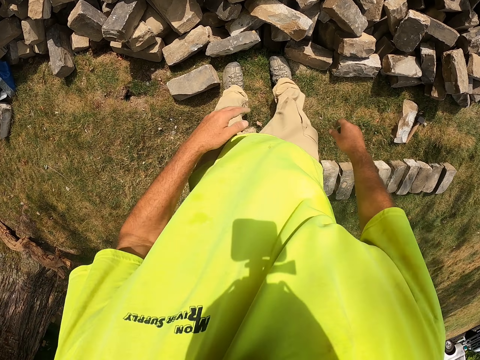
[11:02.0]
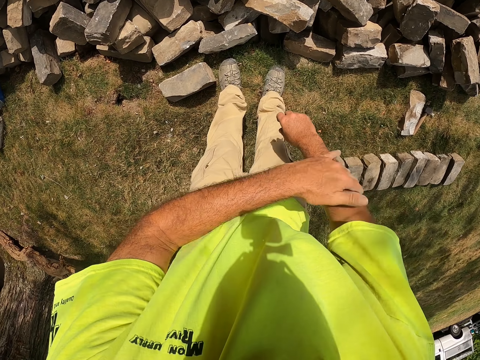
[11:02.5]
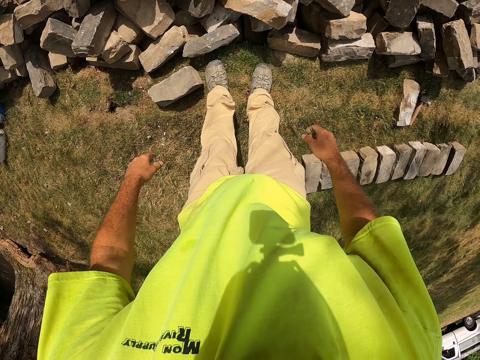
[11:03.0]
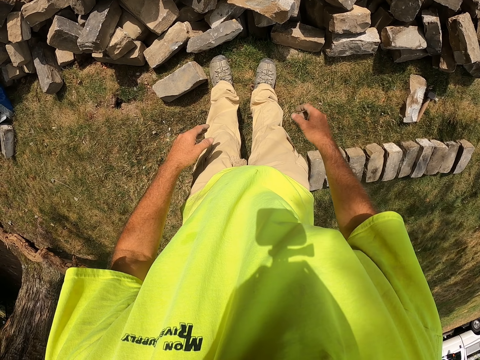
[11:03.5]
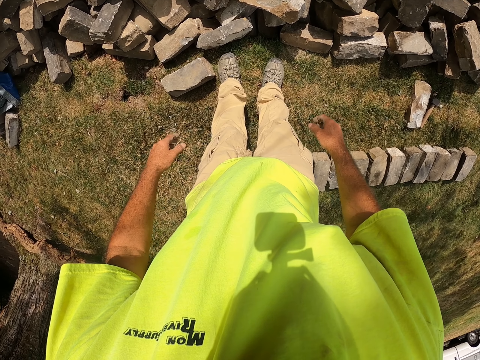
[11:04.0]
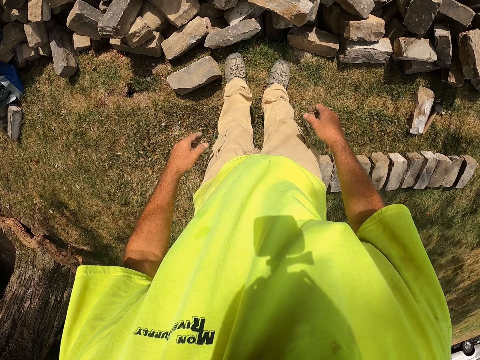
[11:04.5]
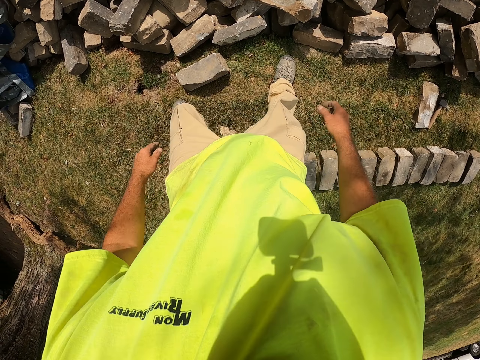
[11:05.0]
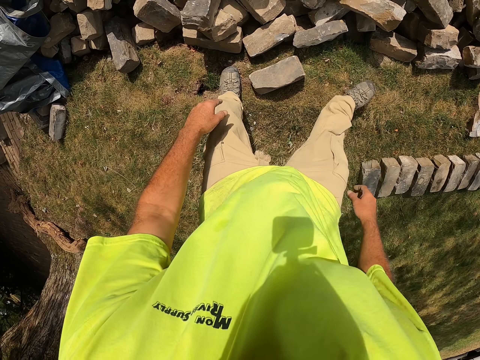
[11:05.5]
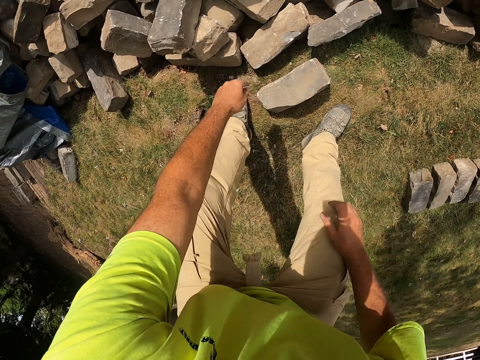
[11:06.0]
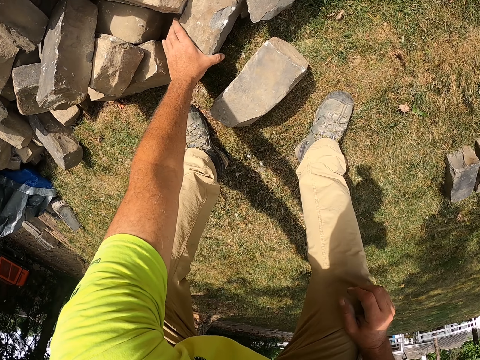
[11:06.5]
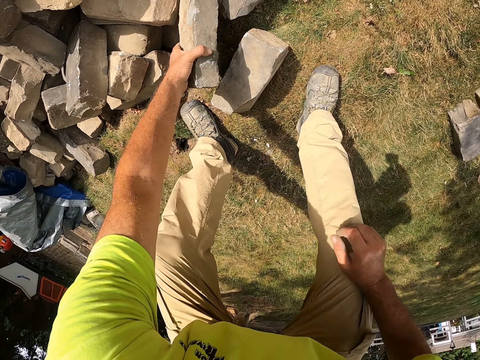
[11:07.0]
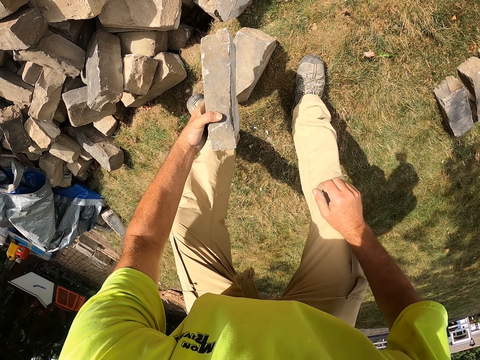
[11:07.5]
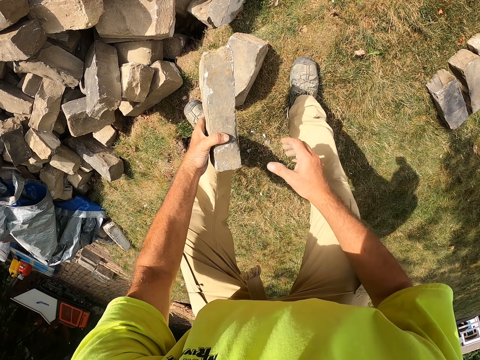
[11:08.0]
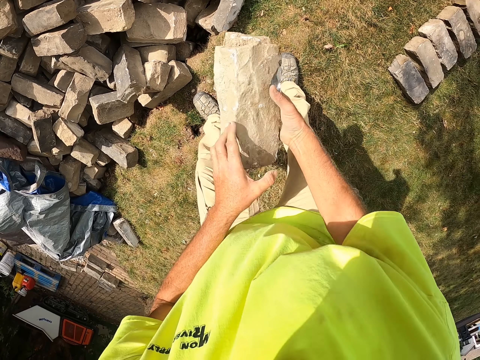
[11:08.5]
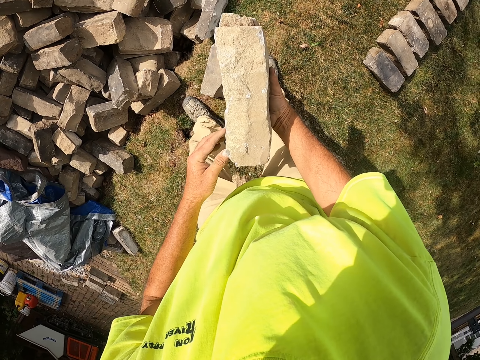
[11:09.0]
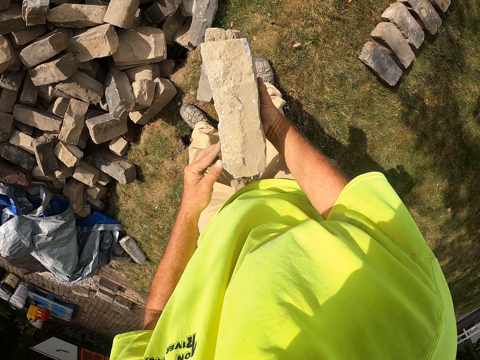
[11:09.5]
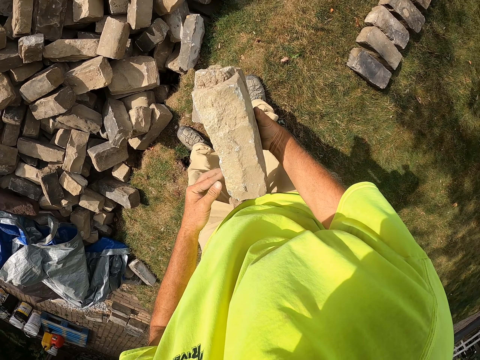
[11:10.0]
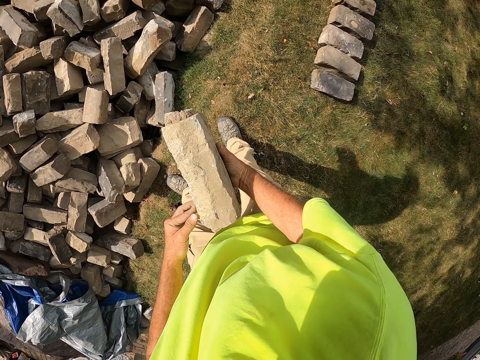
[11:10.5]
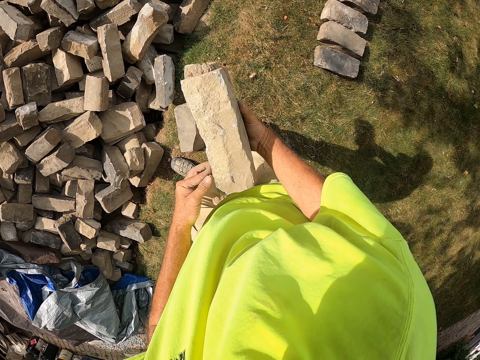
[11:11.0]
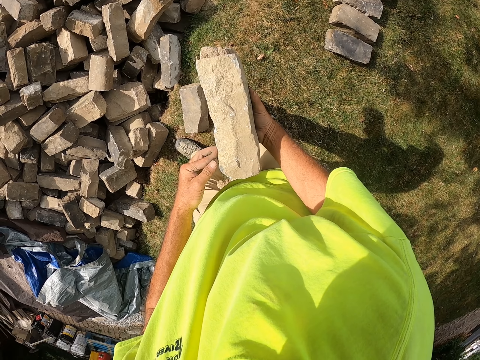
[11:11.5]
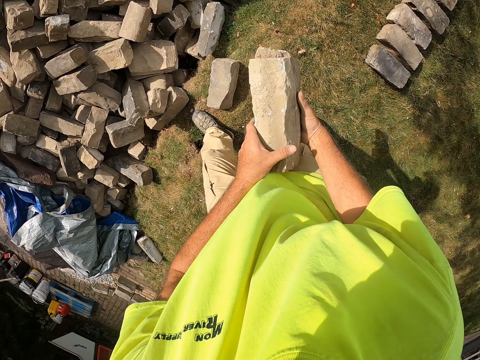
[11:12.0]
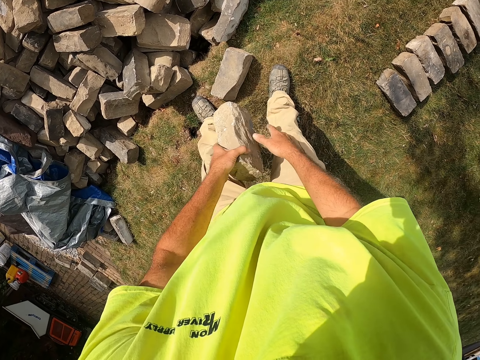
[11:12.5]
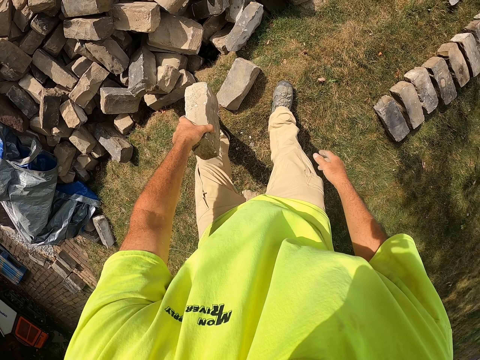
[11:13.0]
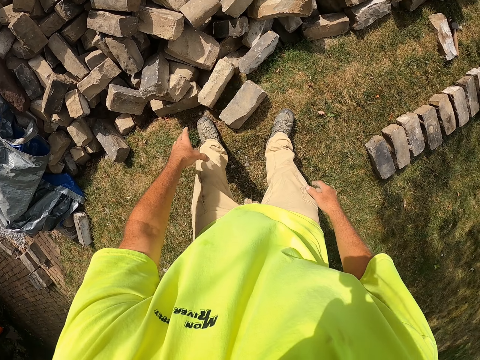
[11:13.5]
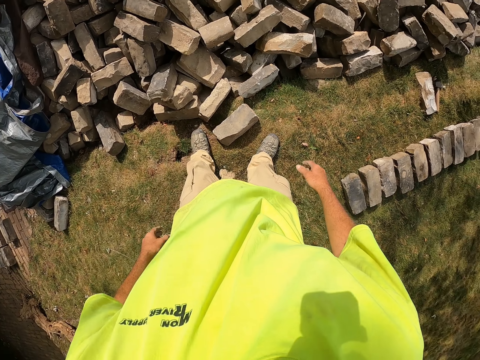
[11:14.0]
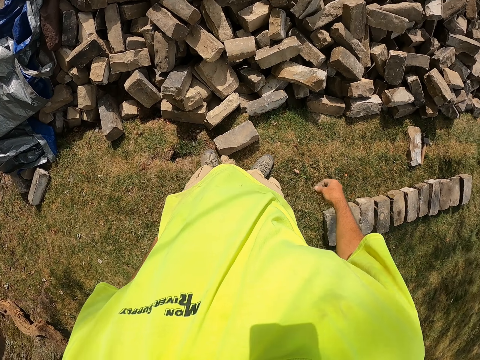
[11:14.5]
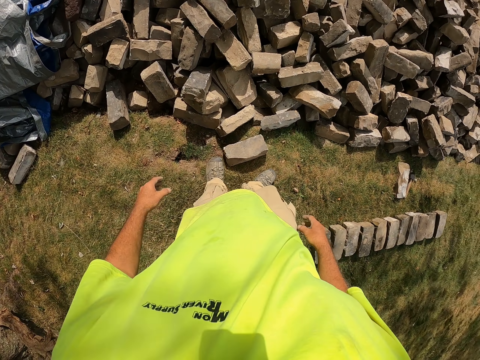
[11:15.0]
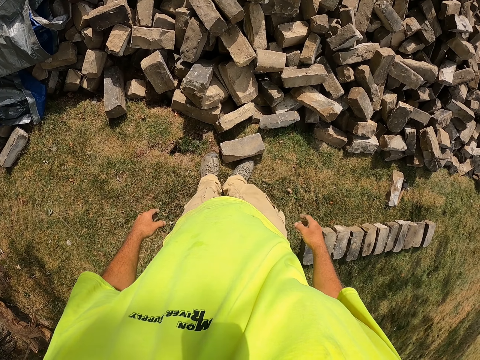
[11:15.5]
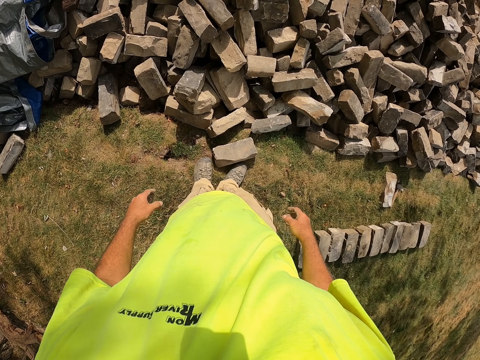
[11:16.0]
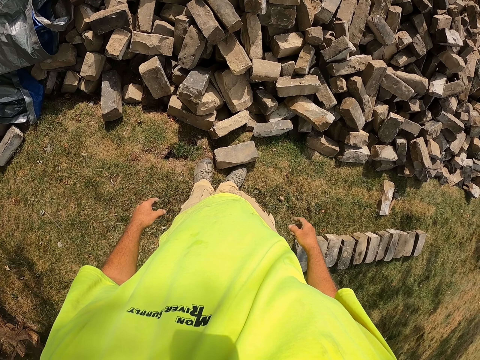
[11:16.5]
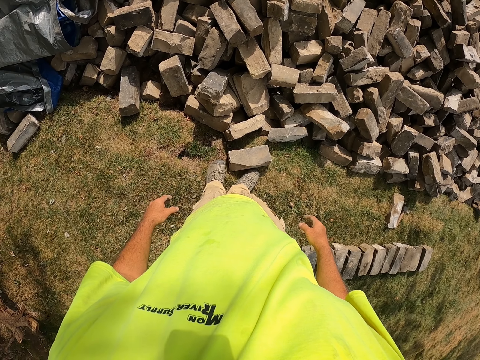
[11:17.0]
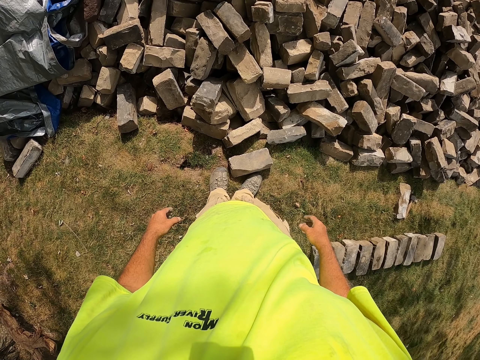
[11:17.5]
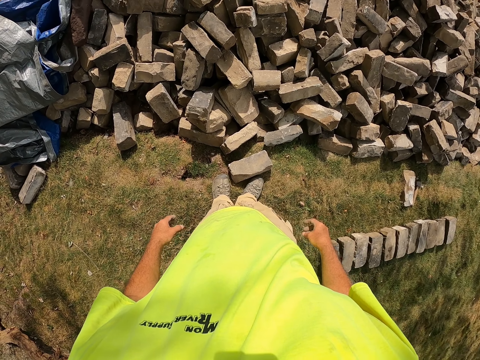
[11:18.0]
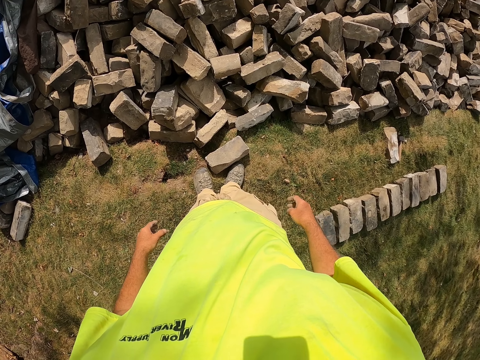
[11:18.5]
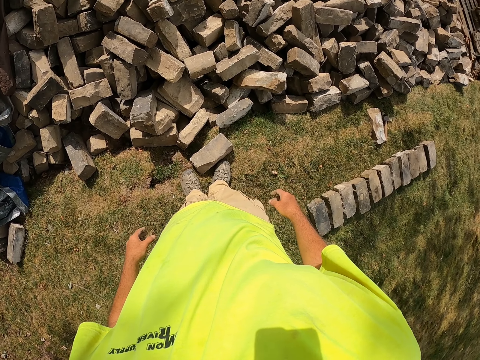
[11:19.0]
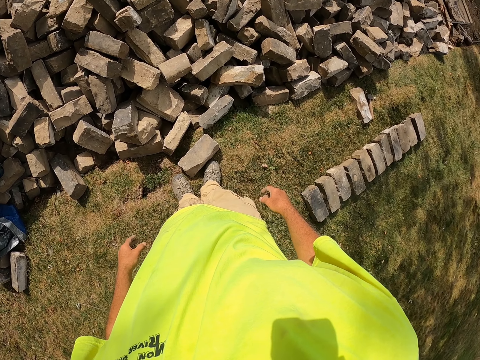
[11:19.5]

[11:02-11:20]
The camera wearer rubs the right hand. They look at the bricks. They step. They pick up a brick. They look at the brick. They hold the brick with both hands. They drop the brick. They look at the bricks.

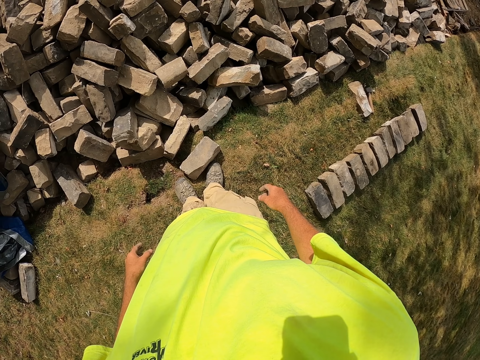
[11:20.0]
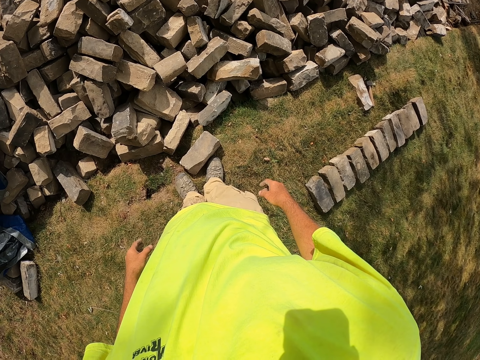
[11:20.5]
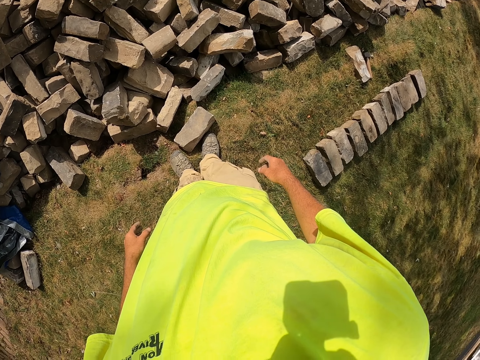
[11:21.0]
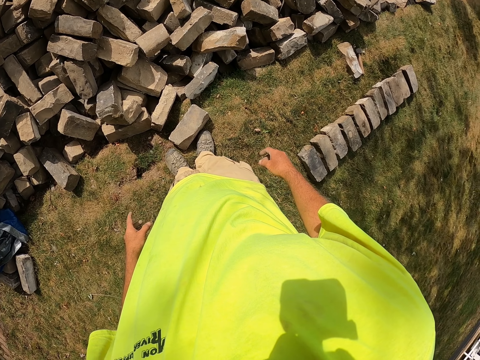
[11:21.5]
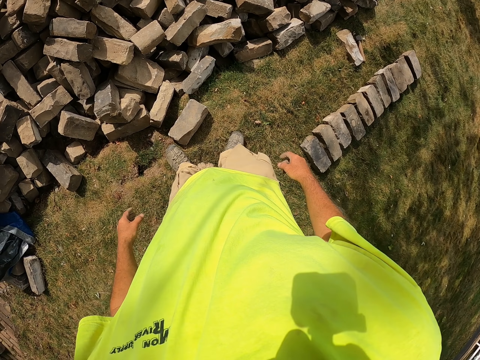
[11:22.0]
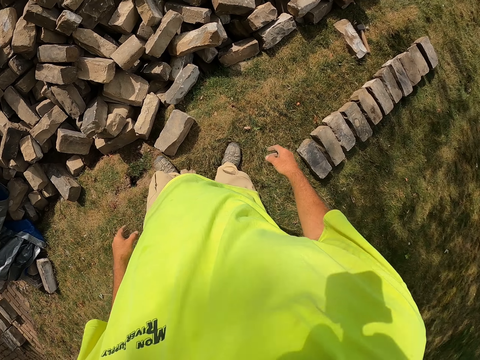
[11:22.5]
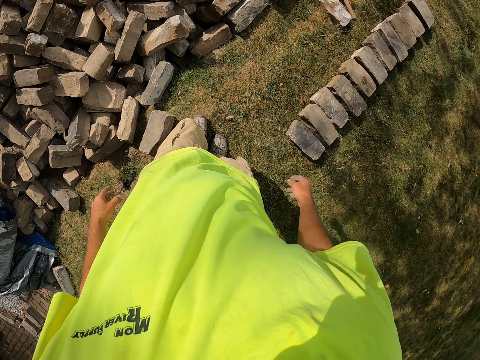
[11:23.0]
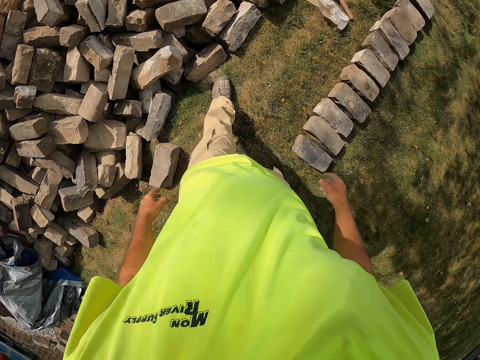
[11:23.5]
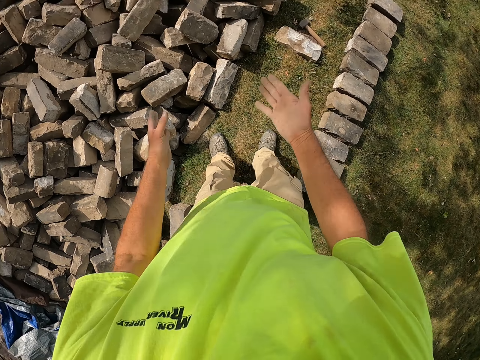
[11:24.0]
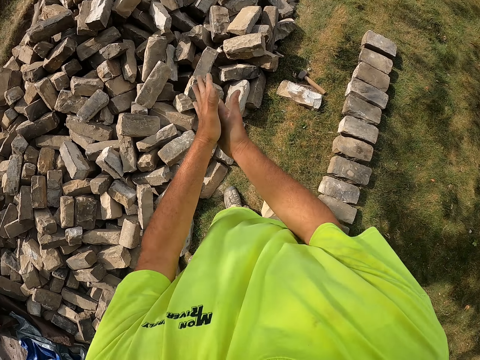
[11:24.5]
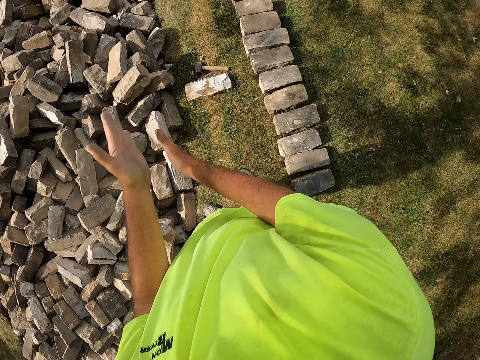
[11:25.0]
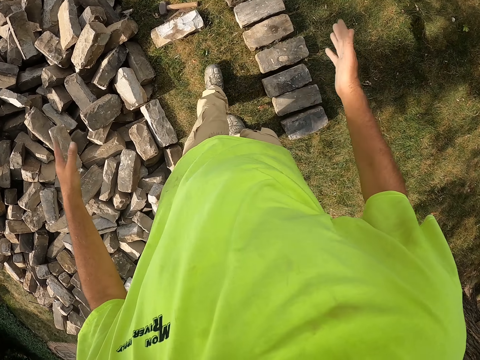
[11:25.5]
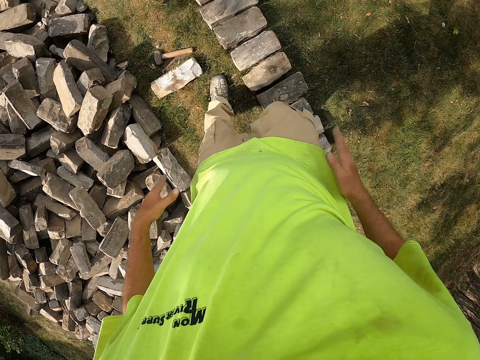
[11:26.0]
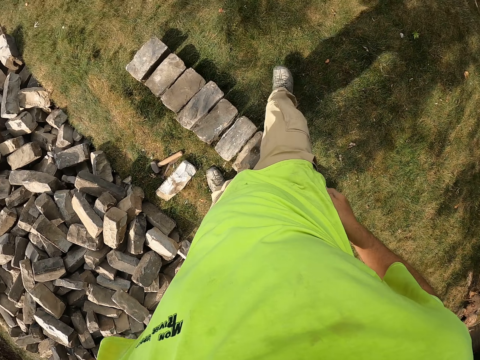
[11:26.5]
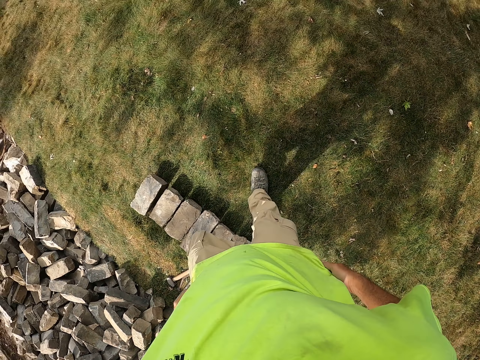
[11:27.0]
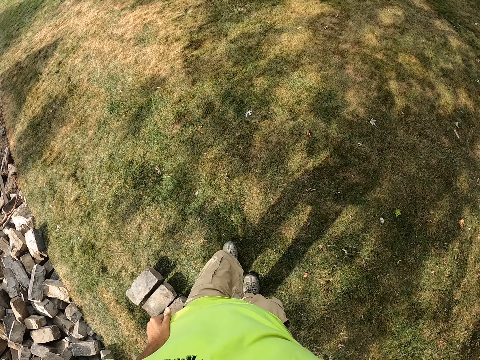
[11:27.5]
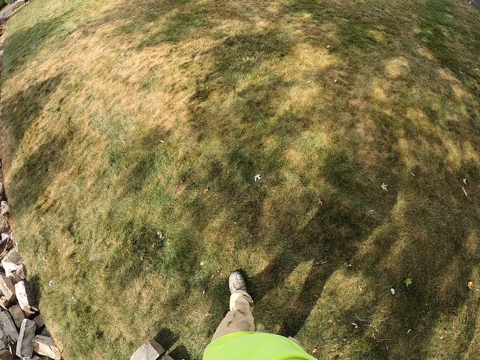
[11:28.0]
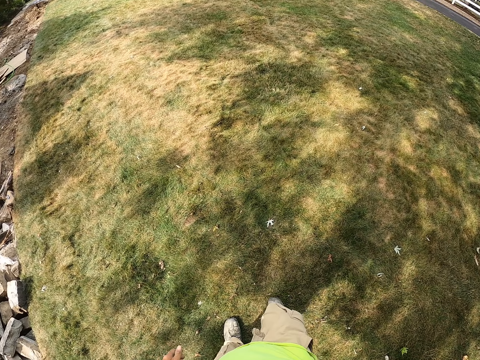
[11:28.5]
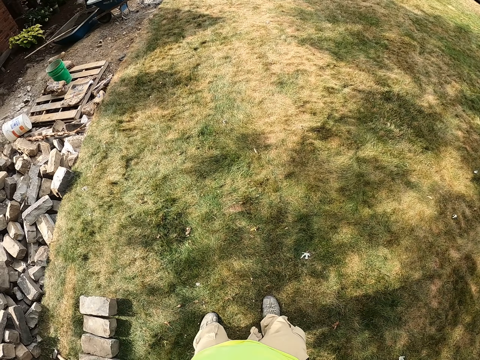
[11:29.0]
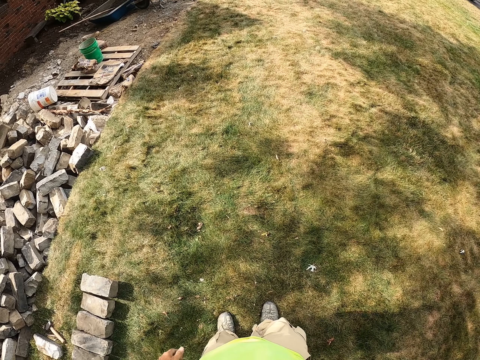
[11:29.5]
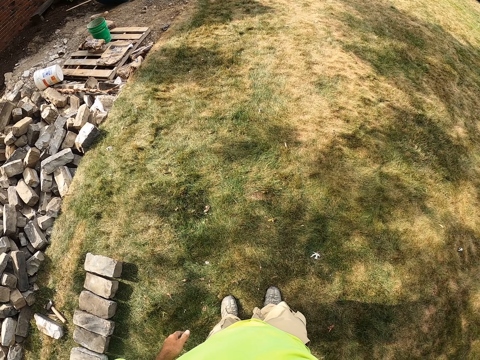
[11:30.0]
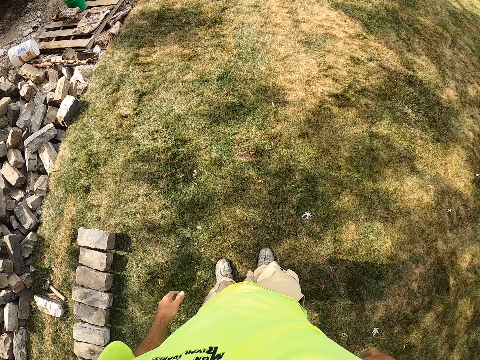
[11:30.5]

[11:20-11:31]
The camera wearer walks. He claps. He wipes his hands with his clothes. He walks on the ground.
